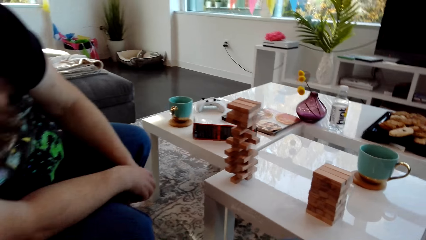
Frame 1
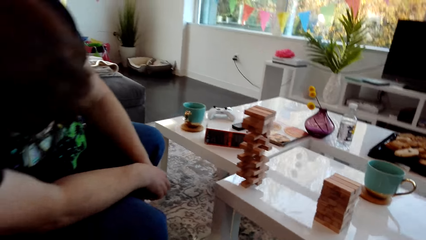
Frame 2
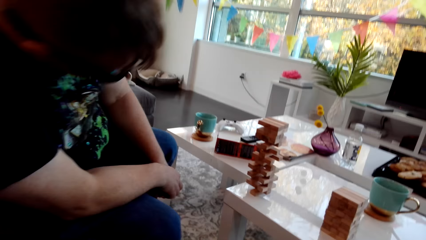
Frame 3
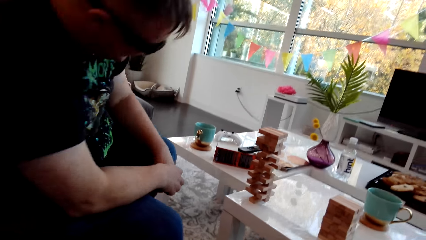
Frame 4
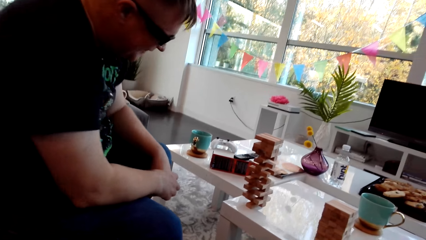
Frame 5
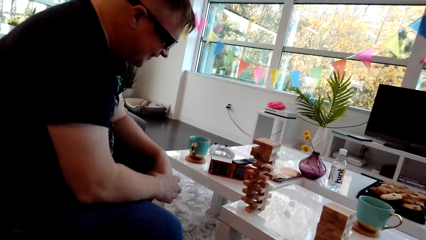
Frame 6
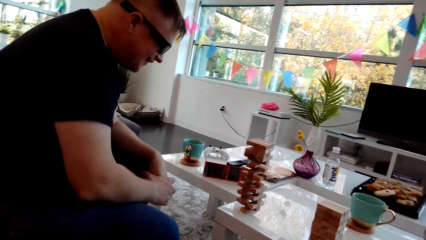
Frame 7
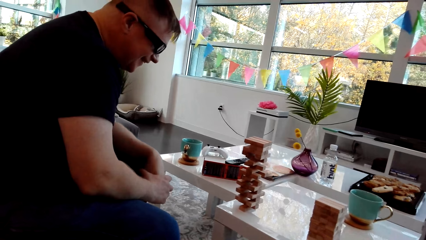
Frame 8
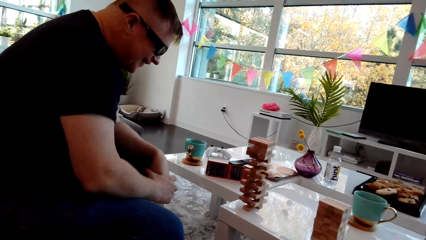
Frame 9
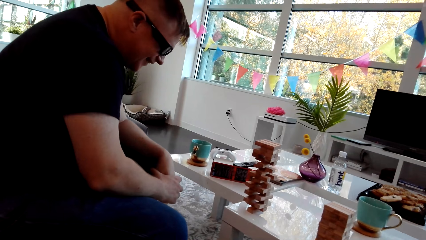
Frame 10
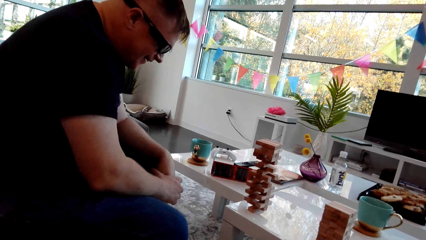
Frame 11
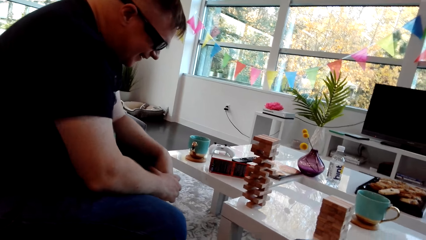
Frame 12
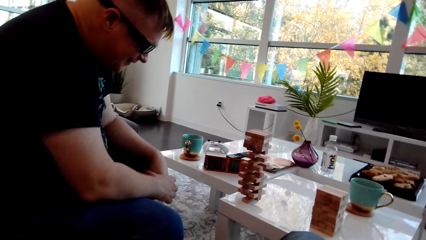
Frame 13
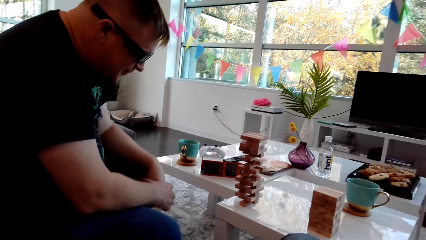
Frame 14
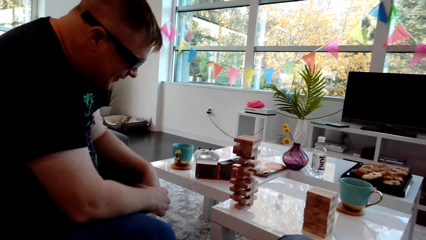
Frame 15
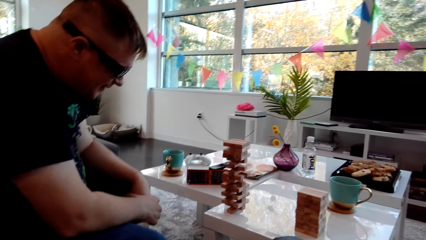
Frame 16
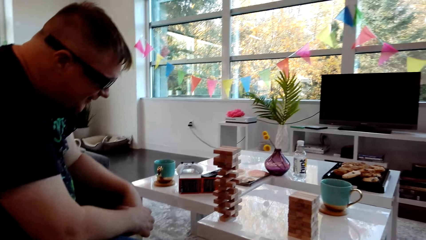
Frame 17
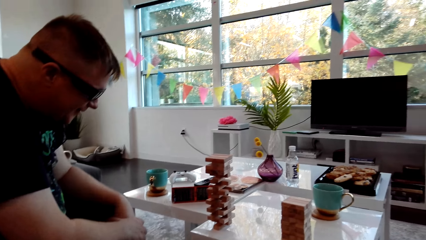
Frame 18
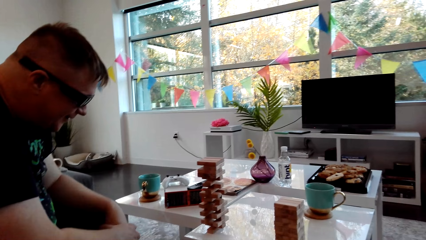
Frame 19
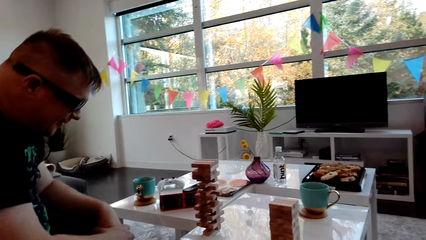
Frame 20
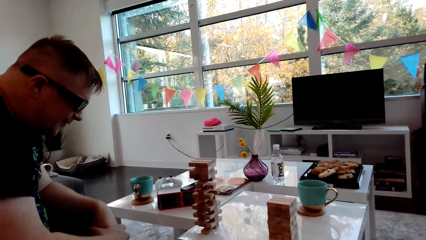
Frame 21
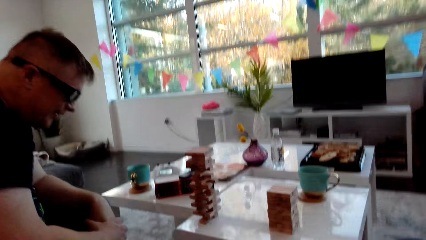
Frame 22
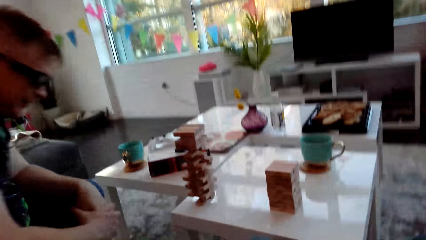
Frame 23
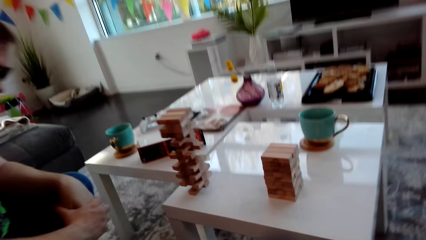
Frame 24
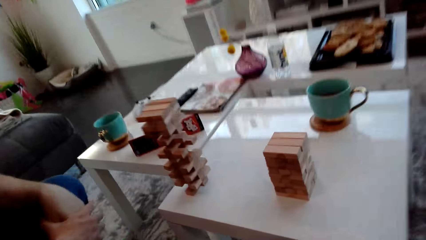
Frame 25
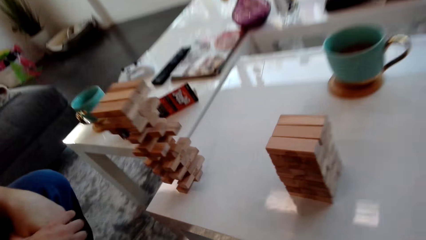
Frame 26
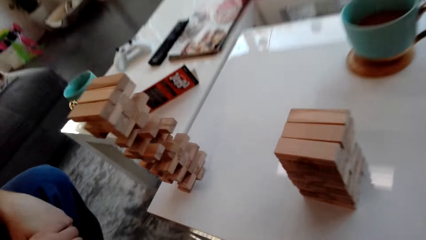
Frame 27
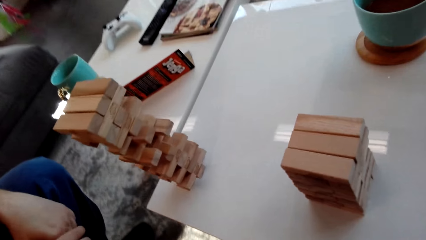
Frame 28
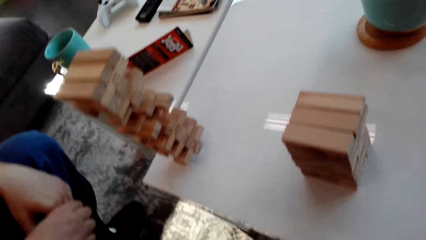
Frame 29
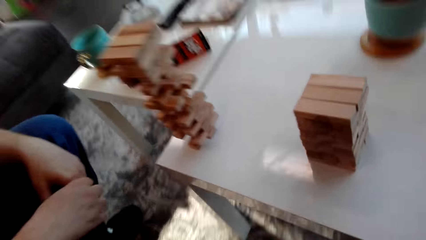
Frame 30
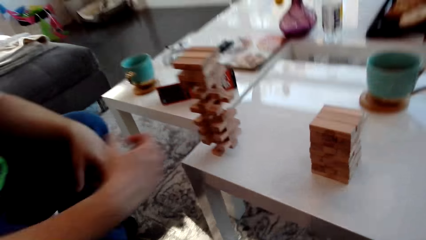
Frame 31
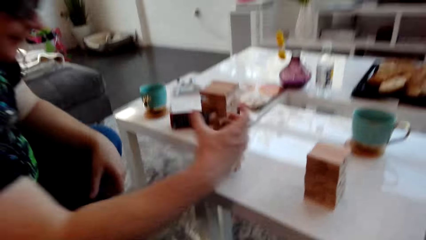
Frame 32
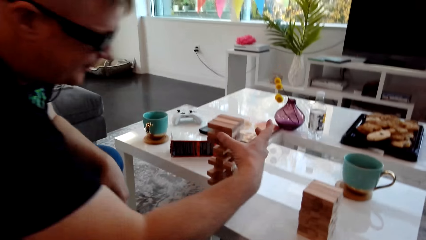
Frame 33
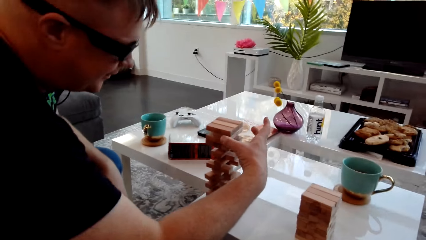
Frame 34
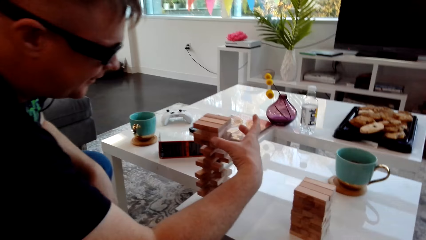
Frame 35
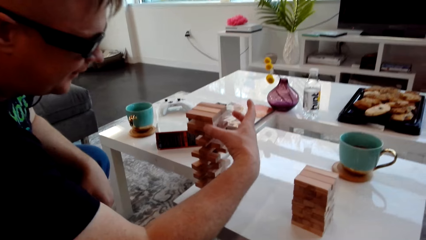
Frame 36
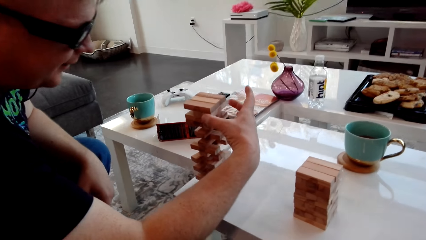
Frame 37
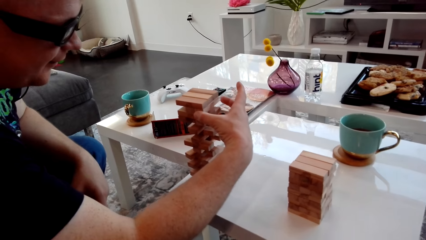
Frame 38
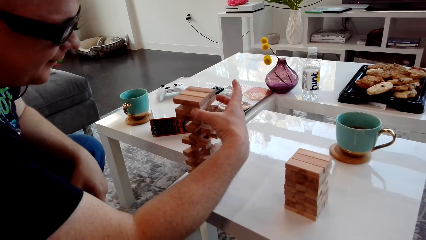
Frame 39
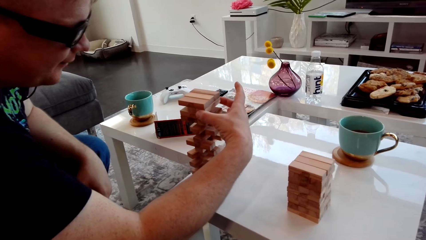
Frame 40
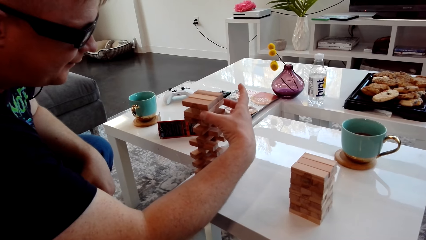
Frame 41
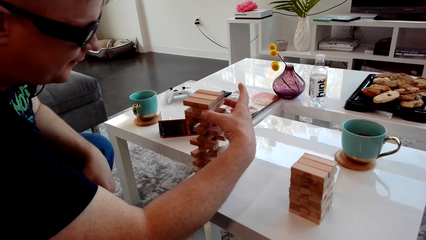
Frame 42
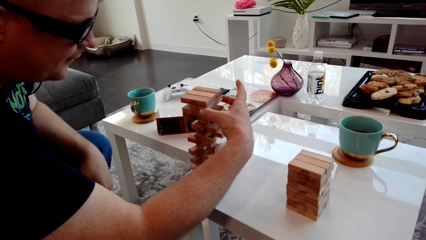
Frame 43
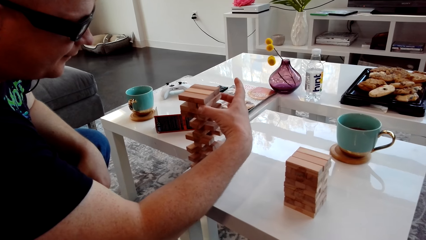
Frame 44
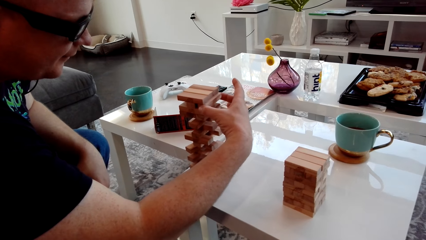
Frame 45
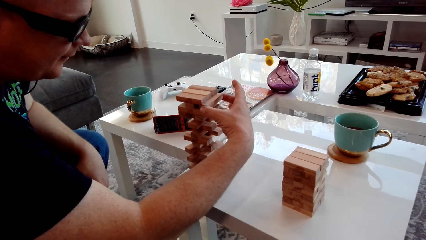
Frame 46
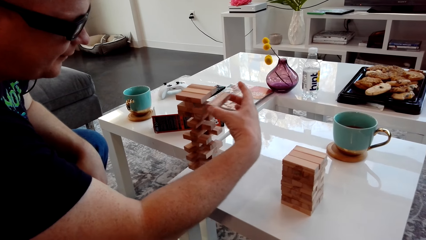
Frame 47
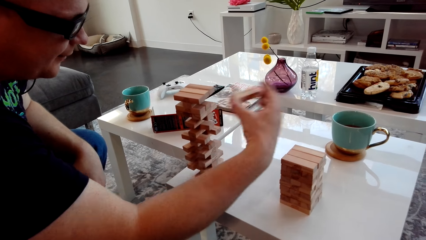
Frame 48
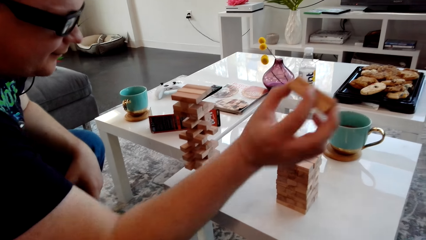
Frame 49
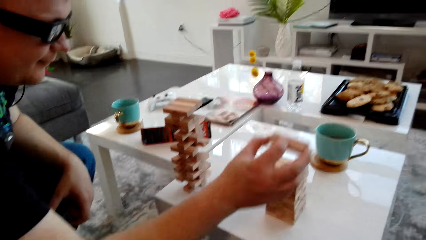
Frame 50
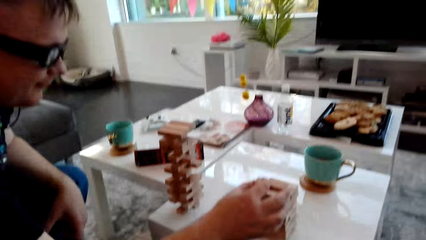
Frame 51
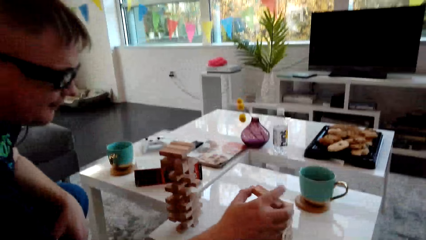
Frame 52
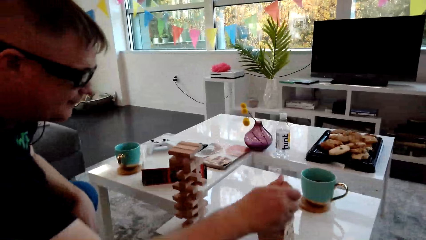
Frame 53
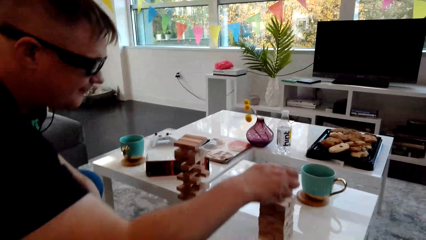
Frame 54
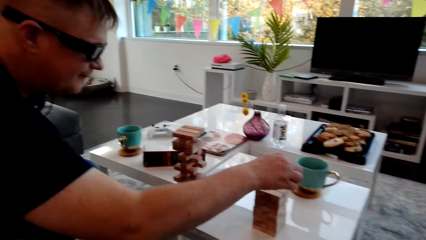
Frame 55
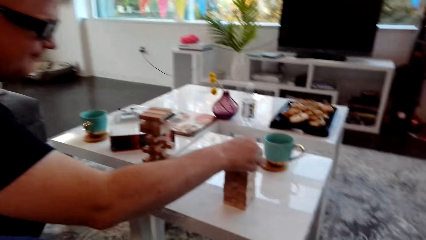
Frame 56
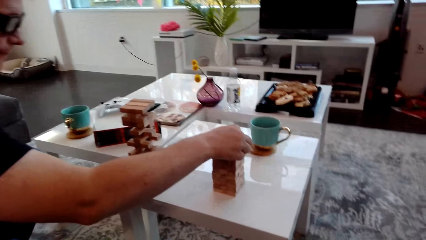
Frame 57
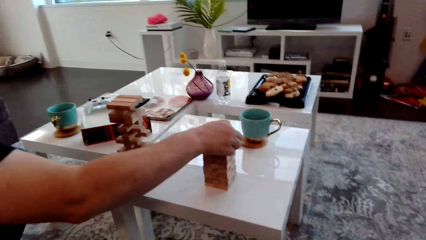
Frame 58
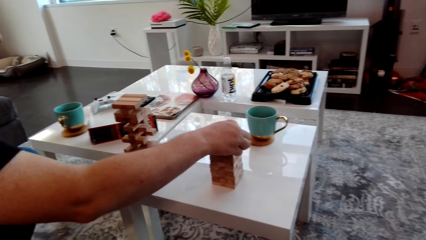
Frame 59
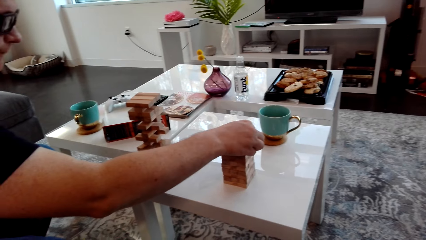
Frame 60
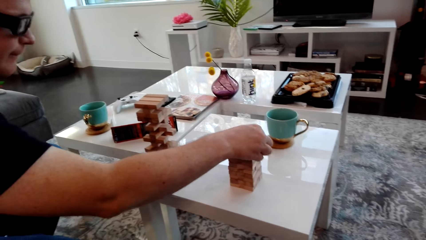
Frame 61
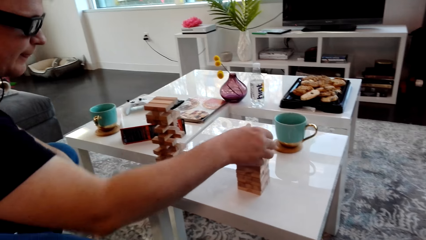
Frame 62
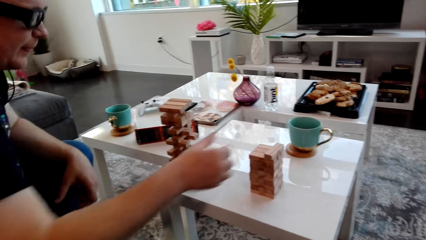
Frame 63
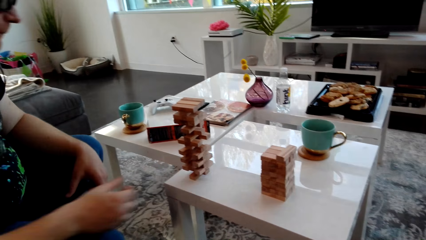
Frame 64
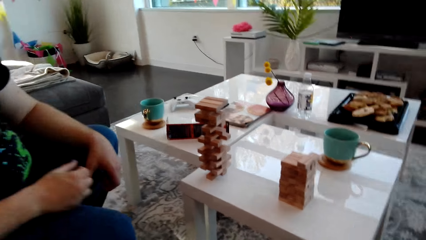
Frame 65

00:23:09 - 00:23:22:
A man bends his head down. He speaks to the camera wearer. The man looks at the blocks. He removes a wooden block from the tower, touches the block, and places the wooden block on the block tower. He arranges the block.

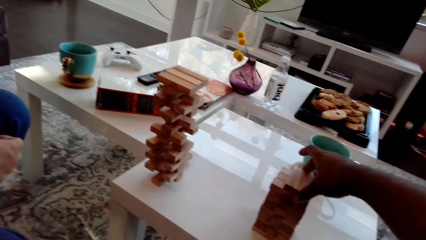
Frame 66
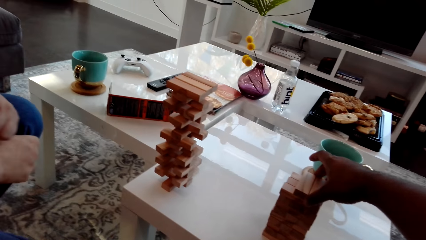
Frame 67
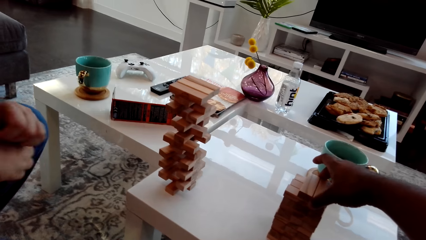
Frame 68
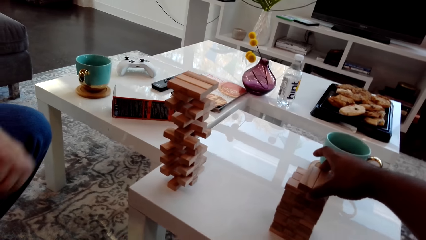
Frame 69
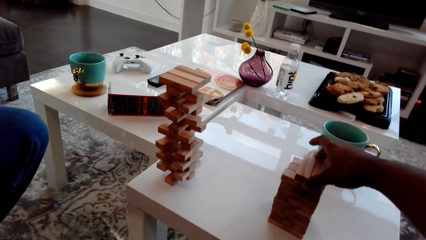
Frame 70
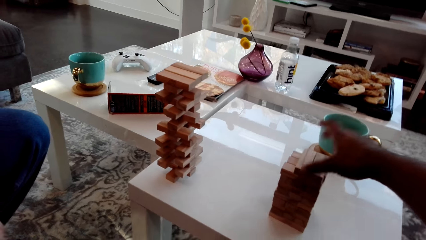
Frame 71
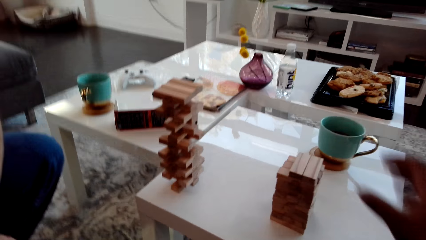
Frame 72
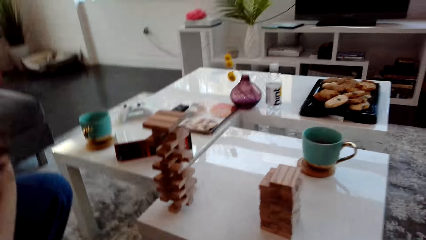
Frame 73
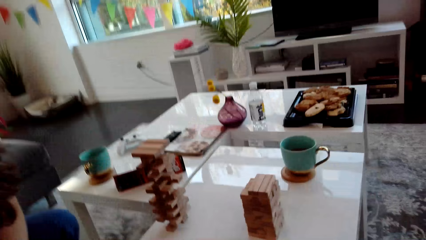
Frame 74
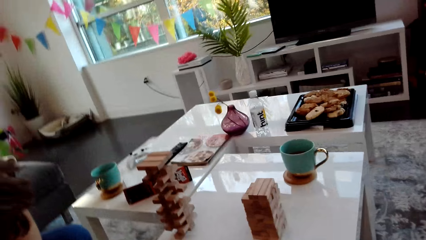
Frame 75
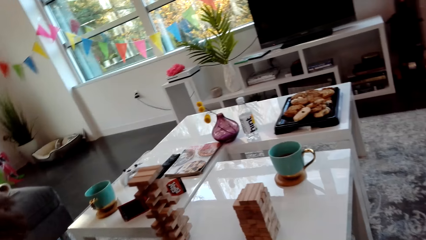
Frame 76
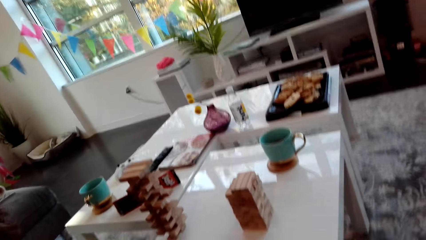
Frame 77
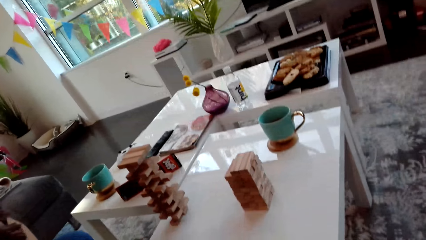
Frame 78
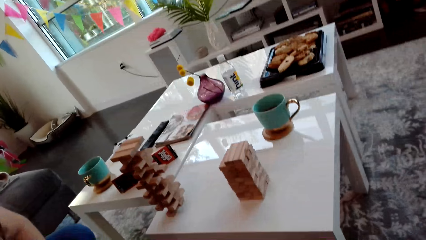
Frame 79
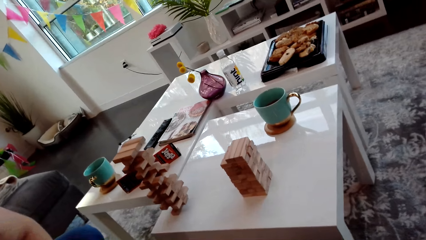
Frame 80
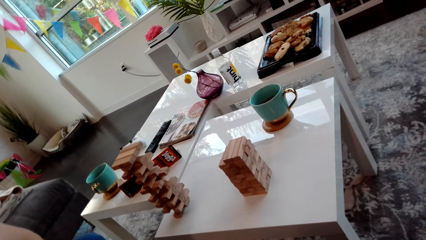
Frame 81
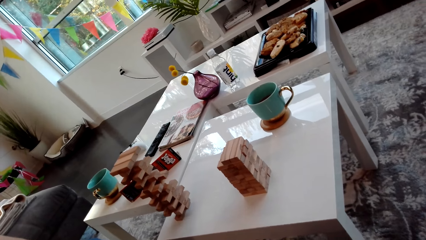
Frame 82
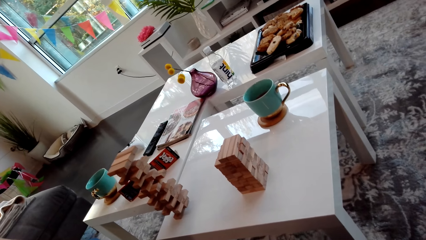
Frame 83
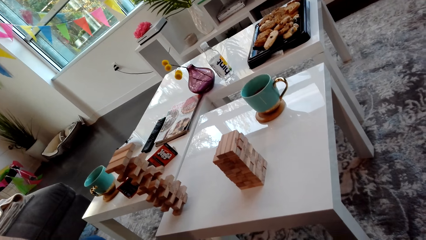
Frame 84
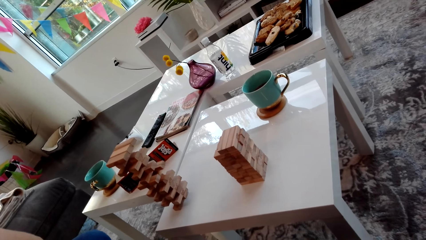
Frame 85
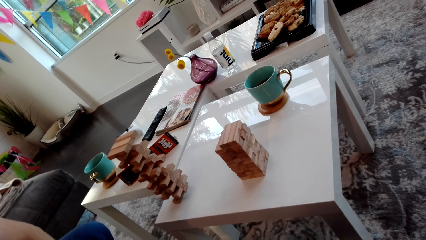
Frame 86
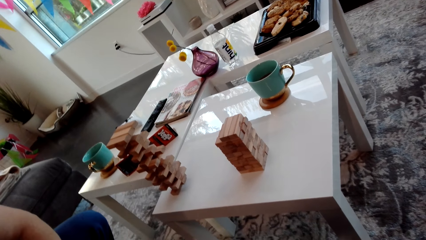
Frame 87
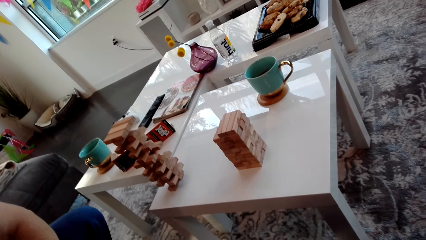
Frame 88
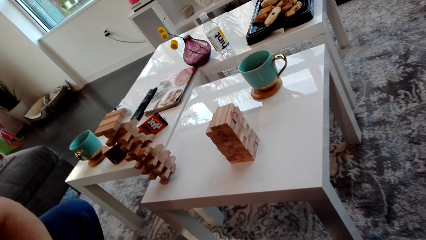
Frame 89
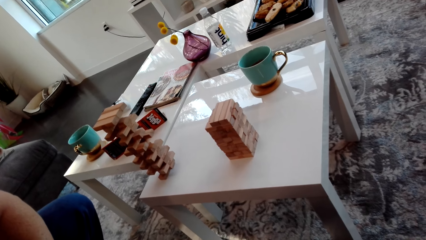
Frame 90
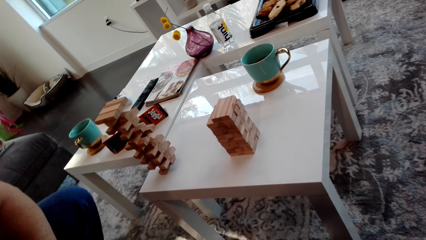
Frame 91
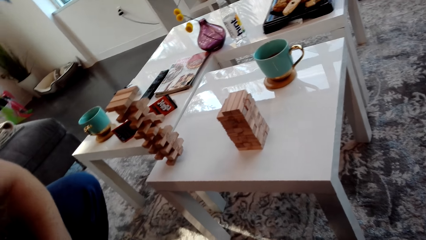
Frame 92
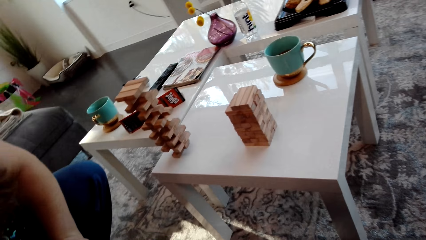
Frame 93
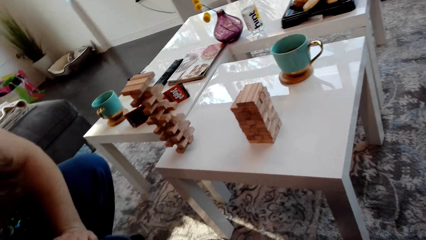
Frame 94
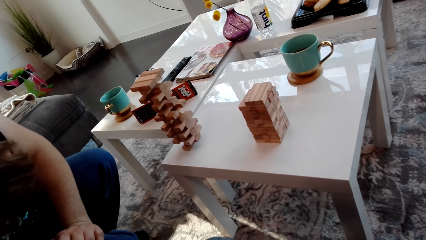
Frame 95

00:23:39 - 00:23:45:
A man bends his head down. The camera wearer looks at the blocks.
